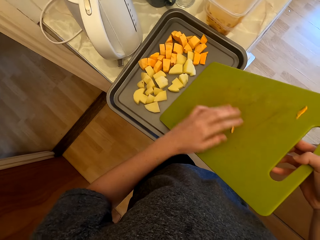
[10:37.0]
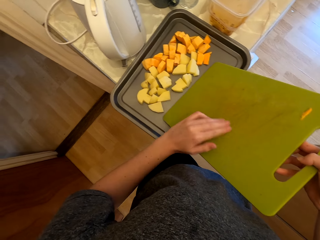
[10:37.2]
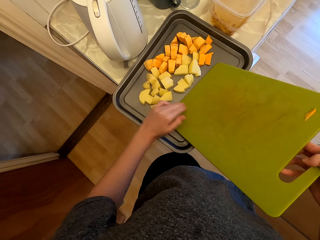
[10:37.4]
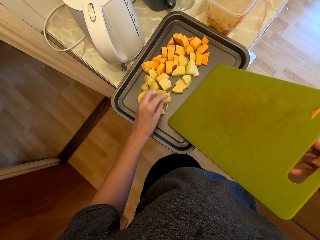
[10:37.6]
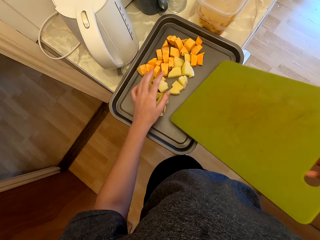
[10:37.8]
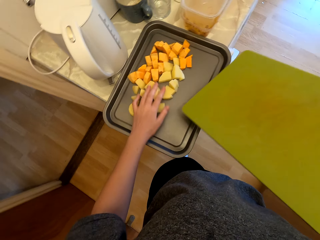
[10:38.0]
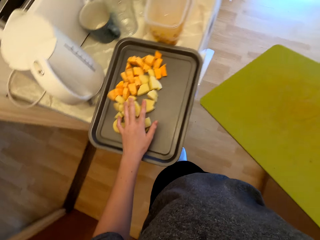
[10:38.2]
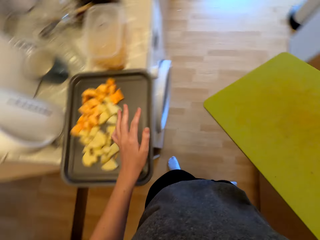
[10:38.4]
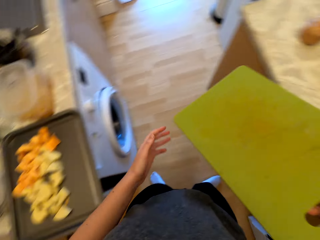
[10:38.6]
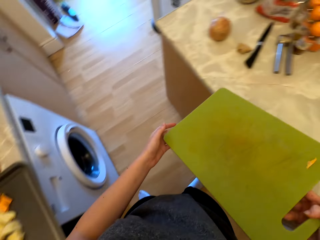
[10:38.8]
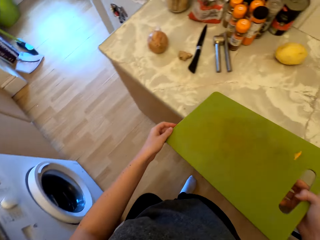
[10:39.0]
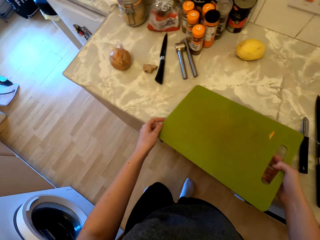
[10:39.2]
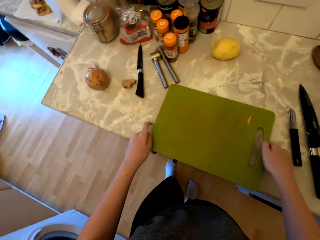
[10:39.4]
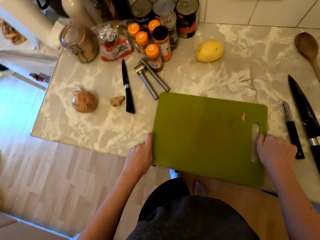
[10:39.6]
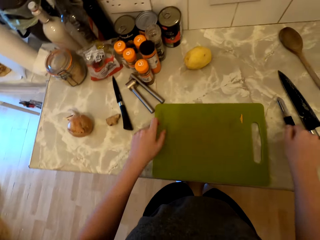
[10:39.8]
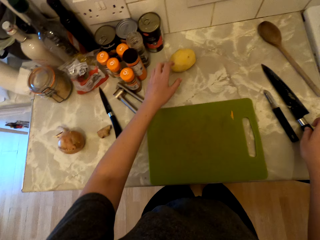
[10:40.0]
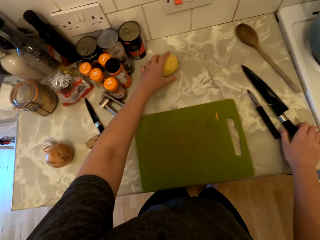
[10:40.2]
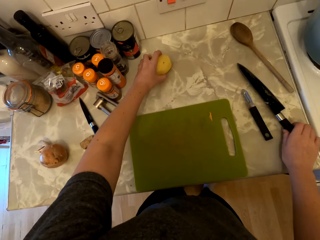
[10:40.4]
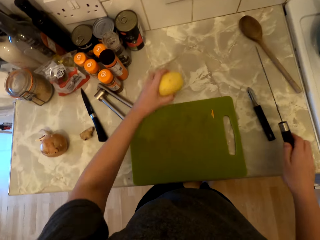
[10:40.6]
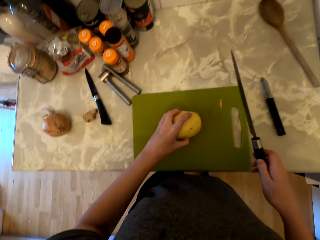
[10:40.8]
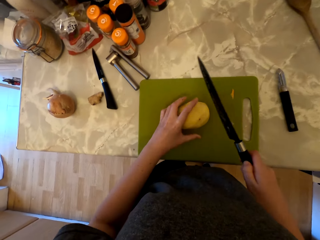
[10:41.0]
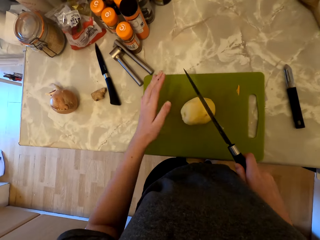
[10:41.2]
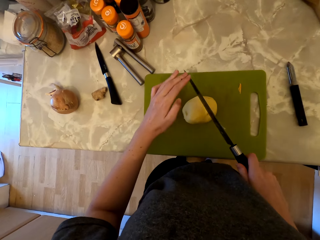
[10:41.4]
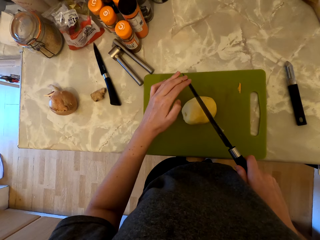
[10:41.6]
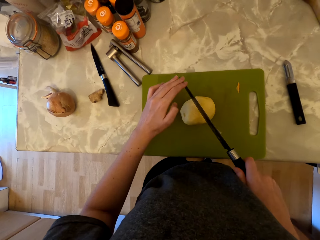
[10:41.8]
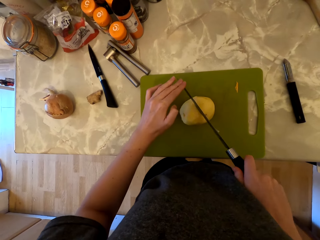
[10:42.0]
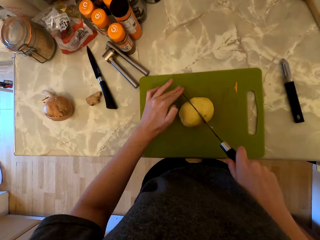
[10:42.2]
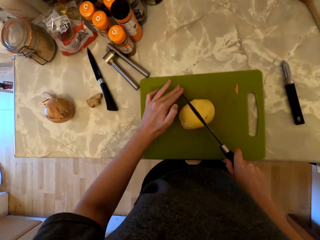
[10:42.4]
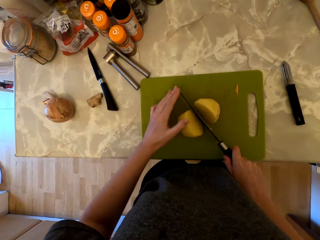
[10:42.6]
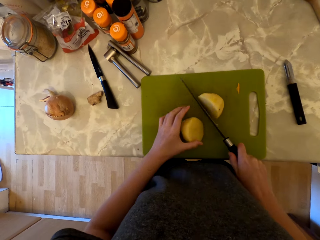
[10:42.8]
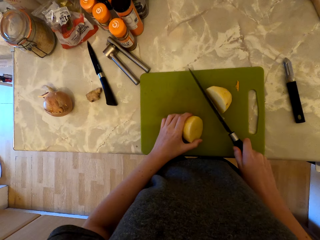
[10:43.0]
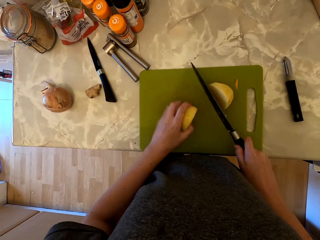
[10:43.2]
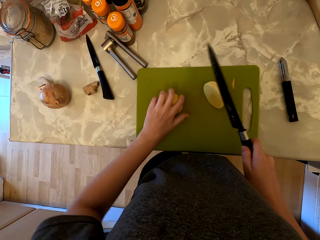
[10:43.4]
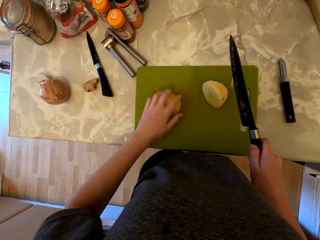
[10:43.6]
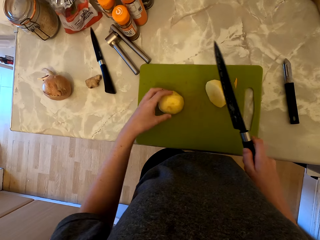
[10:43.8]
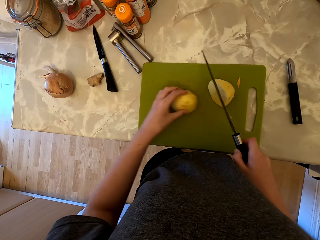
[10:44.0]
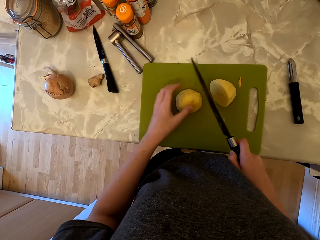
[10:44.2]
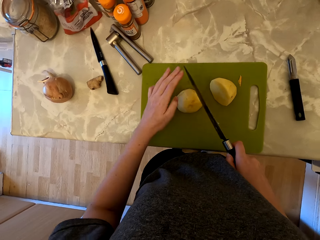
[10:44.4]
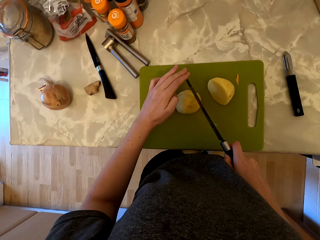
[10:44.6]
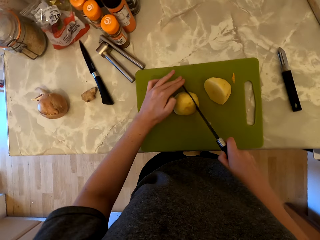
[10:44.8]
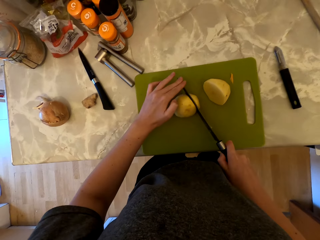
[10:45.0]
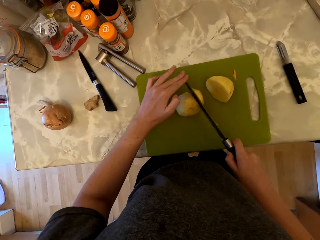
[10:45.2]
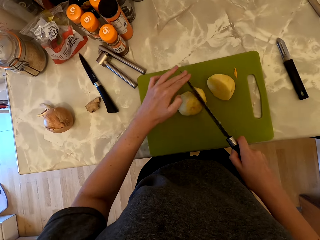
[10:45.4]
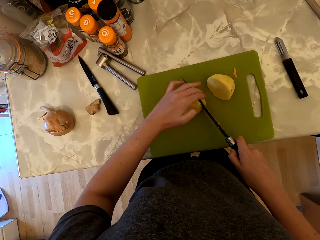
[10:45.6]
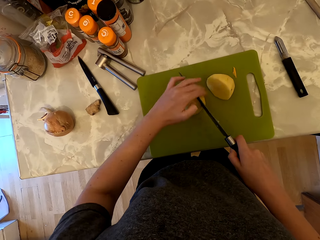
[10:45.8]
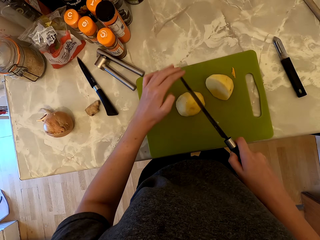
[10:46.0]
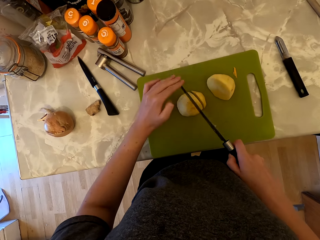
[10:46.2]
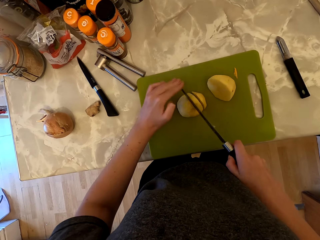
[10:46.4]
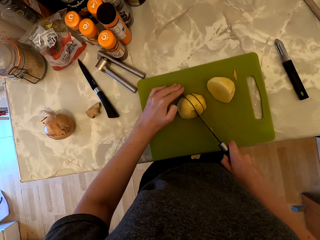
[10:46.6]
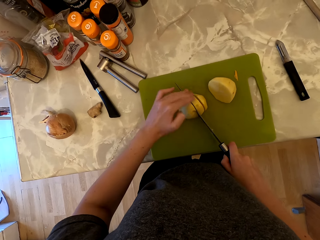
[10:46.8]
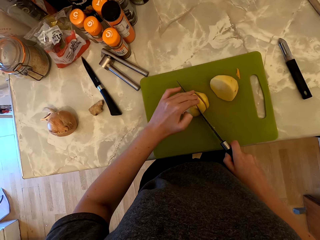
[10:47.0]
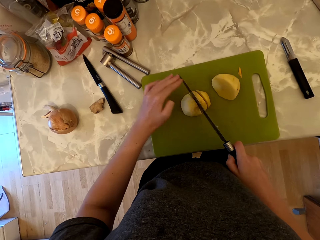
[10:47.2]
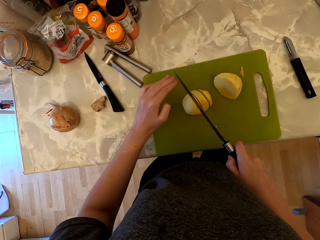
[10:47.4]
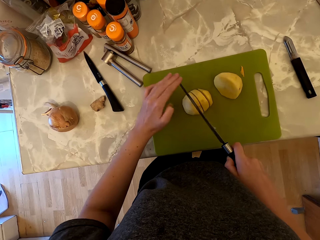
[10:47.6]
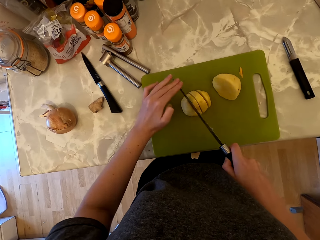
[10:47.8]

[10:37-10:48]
The camera wearer places the chopping board on the countertop. They pick the potato on the countertop and pick the knife on the countertop. They place the potato on the chopping board. They hold the knife with both hands and cut the potato into pieces. They hold the knife with both hands and cut the potato into pieces.

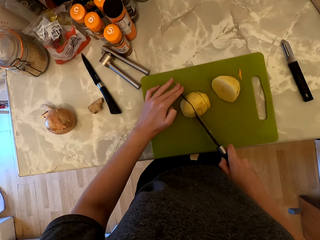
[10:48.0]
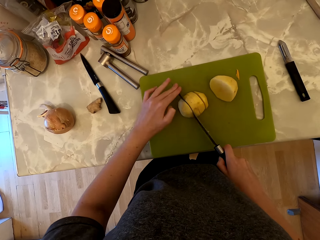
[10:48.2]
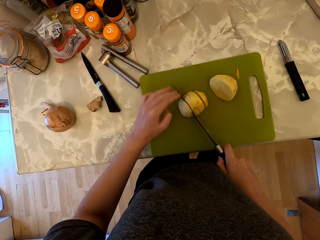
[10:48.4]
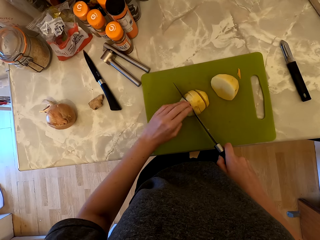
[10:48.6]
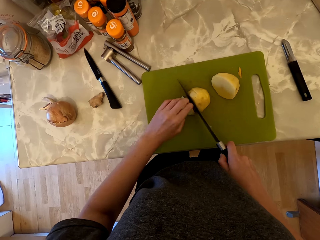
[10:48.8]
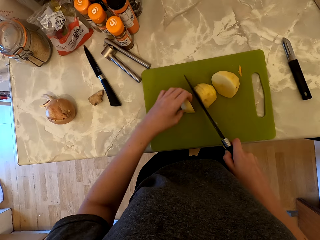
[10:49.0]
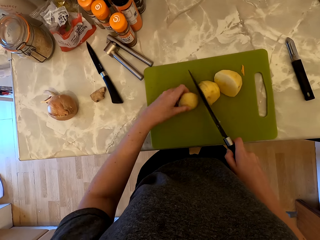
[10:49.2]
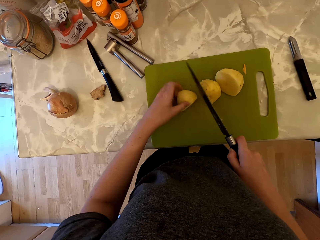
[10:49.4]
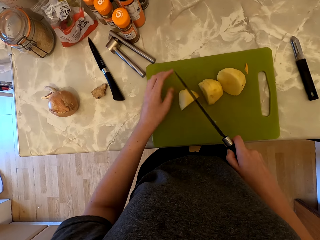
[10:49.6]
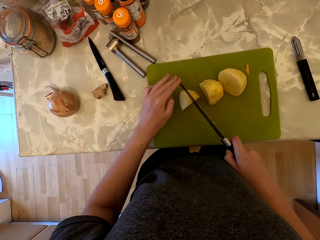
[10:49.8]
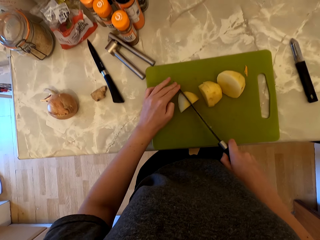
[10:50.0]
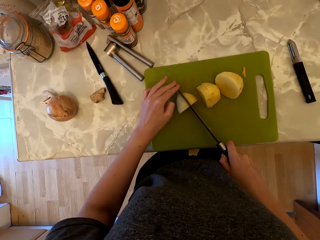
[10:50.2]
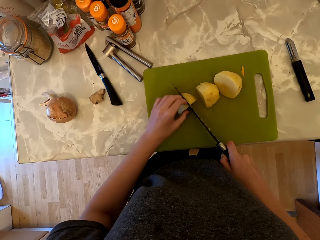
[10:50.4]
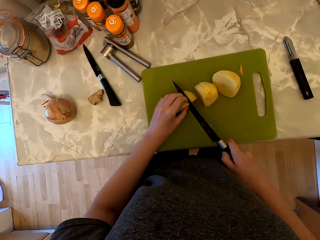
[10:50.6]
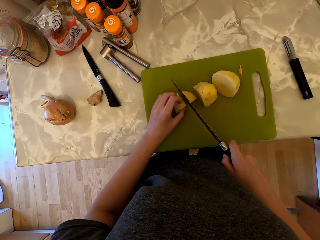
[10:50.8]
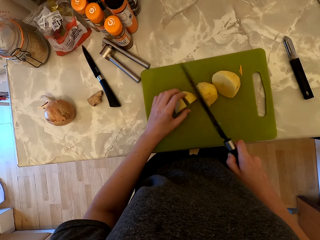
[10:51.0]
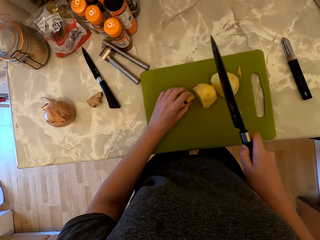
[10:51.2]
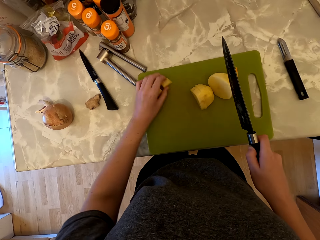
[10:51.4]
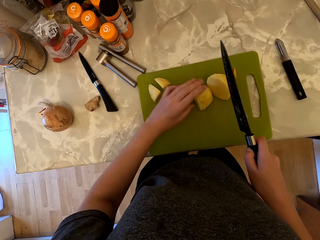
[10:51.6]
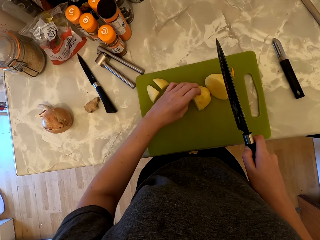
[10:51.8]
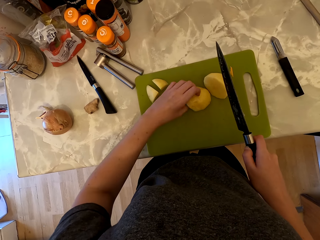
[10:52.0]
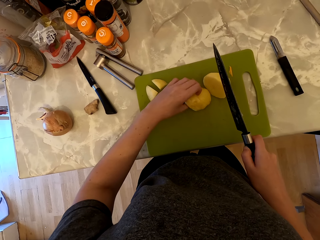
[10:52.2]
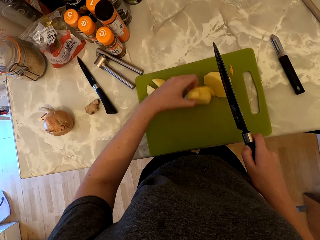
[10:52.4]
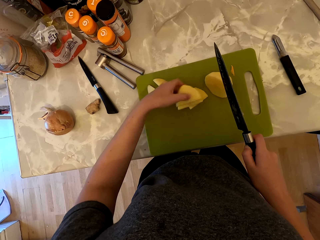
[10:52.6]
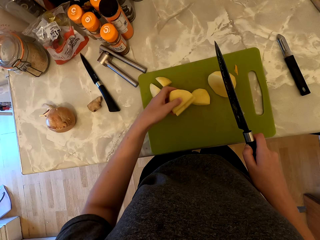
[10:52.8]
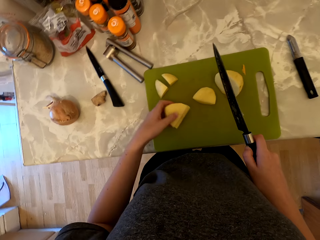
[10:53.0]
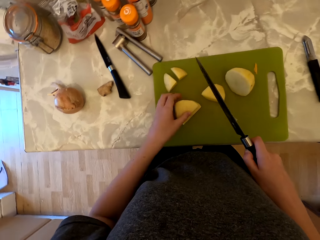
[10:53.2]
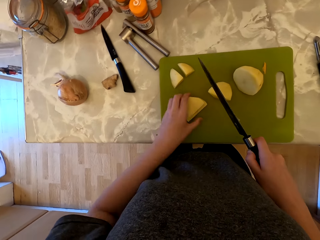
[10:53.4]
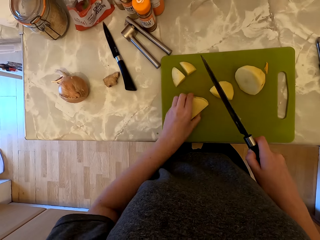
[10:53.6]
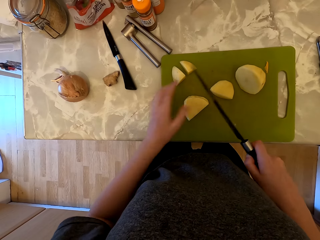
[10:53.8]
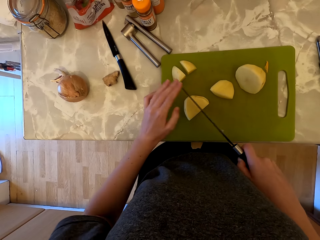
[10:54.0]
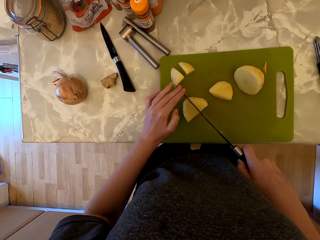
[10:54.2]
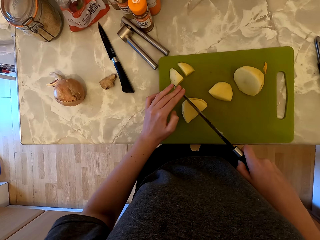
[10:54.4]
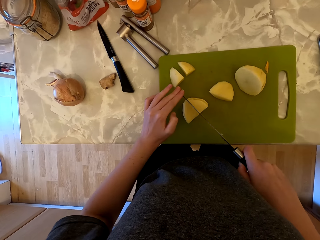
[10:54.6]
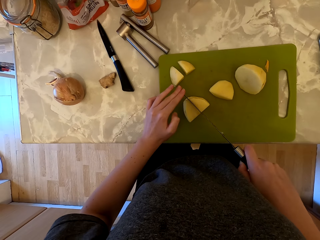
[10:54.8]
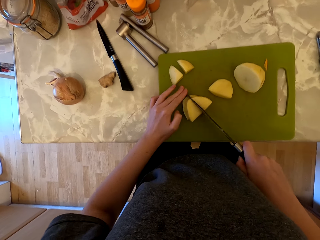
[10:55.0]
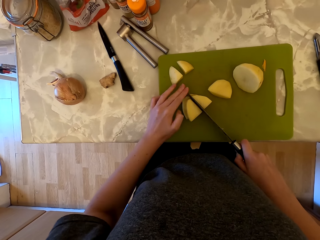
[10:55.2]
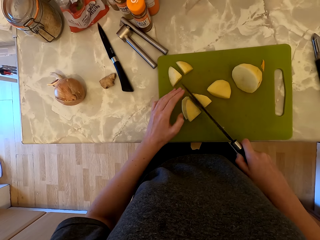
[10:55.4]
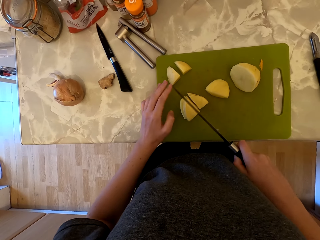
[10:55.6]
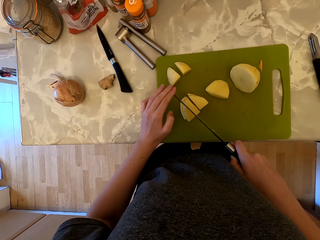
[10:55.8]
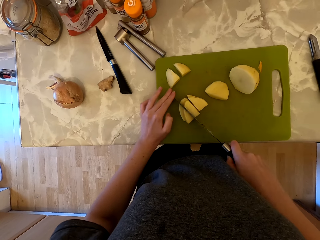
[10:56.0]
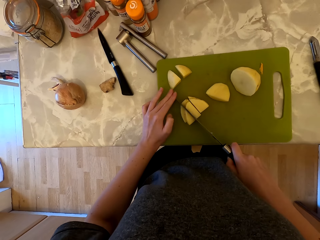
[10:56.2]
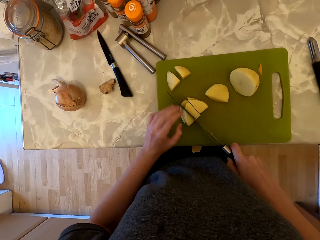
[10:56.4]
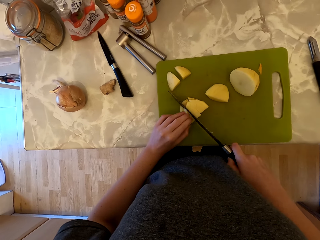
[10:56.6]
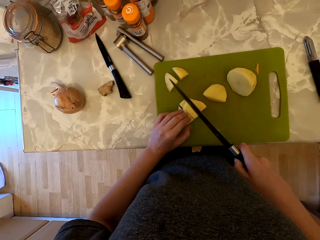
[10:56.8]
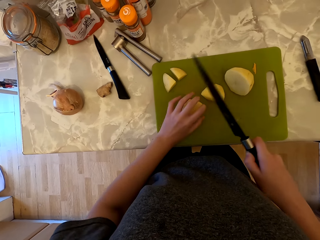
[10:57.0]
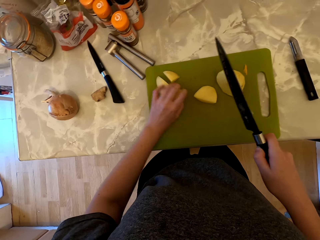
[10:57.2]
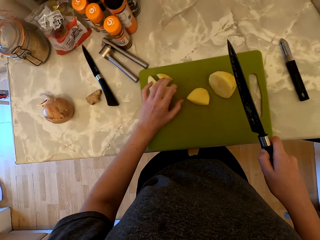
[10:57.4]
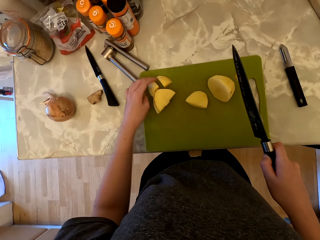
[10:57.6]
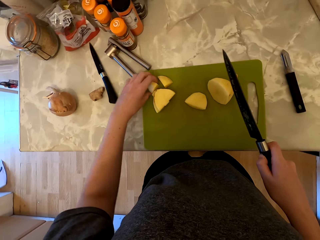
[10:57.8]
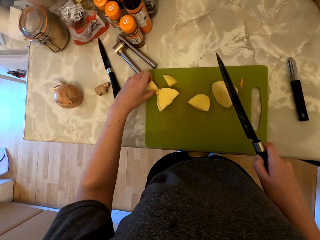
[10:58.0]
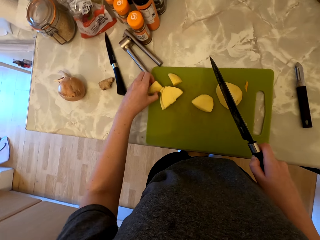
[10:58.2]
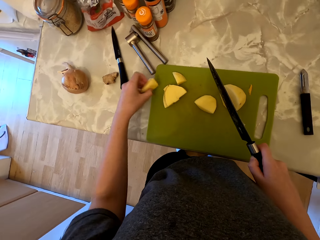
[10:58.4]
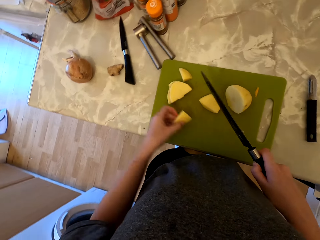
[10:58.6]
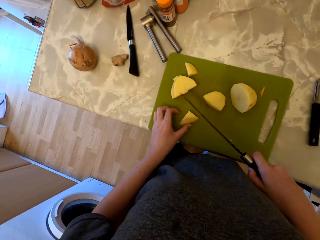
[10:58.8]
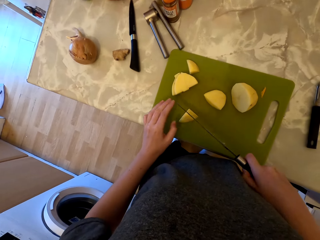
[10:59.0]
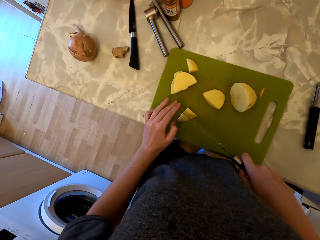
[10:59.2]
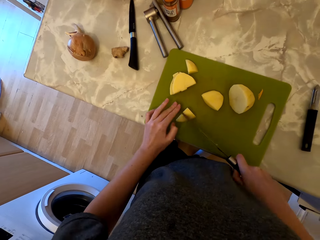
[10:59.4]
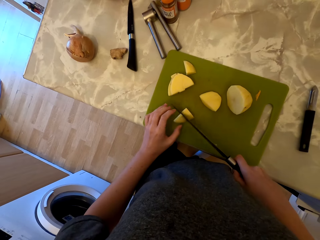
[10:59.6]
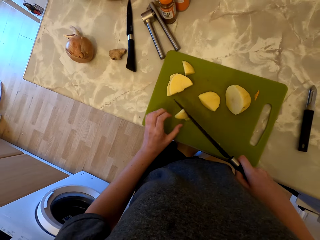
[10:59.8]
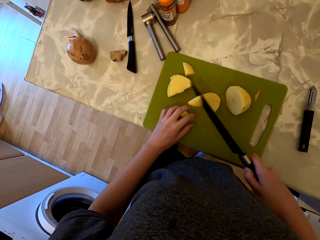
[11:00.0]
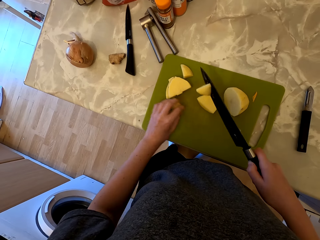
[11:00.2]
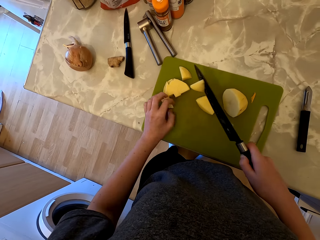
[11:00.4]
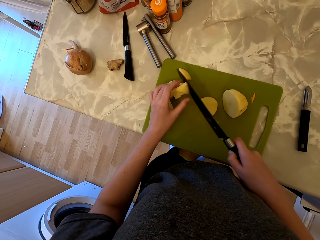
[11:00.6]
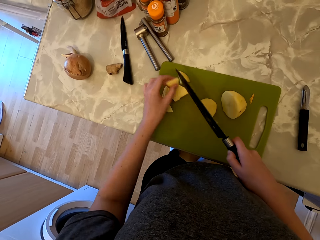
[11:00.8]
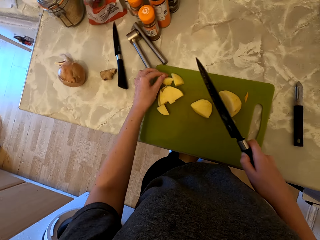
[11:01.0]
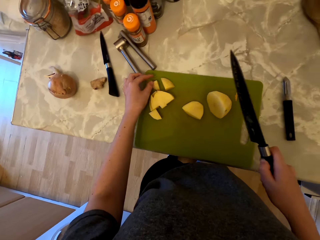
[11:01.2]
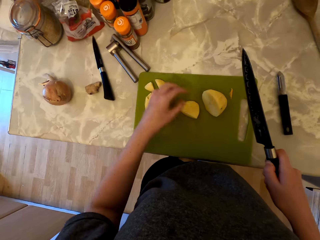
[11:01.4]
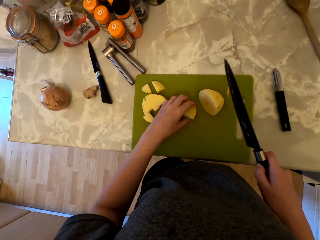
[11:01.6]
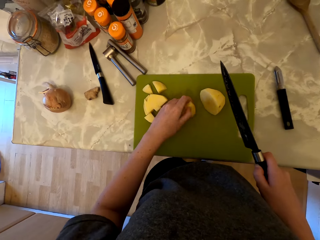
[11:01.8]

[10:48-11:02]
The camera wearer holds the knife with both hands and cuts the potato into pieces. They set aside the pieces of potato. They pick the pieces of potato. They hold the knife with both hands and cut the potato into pieces. They set aside the pieces of potato. They pick the pieces of potato. They hold the knife with both hands and cut the potato into two.
